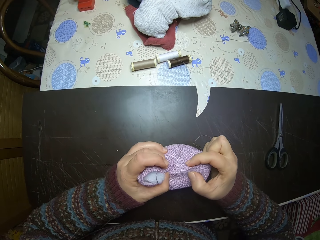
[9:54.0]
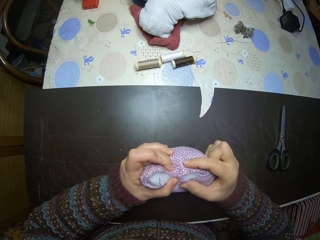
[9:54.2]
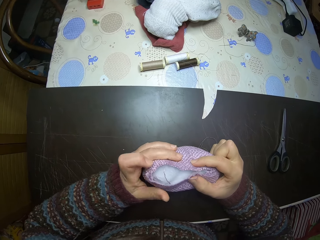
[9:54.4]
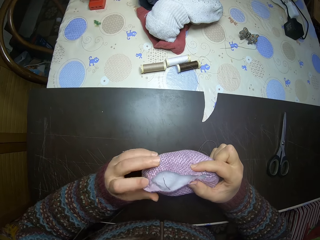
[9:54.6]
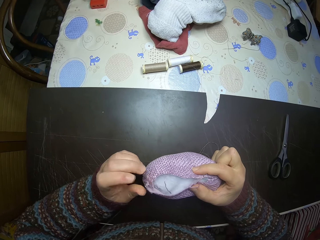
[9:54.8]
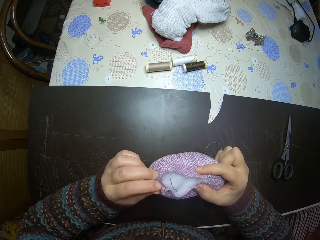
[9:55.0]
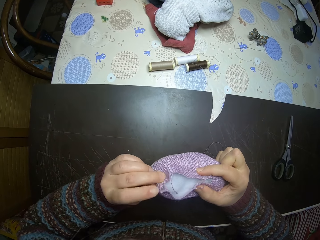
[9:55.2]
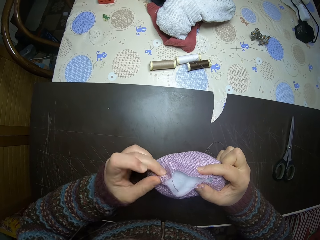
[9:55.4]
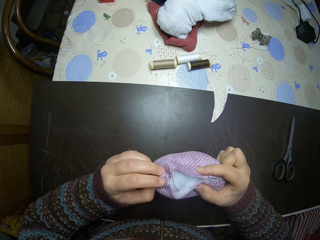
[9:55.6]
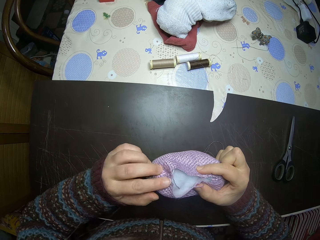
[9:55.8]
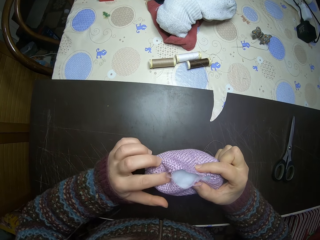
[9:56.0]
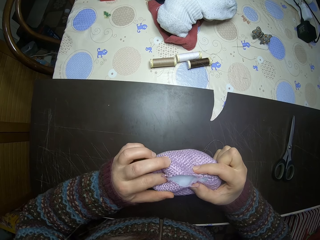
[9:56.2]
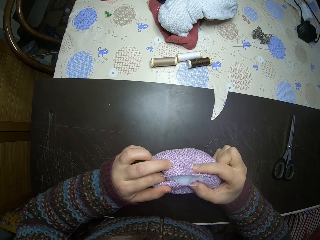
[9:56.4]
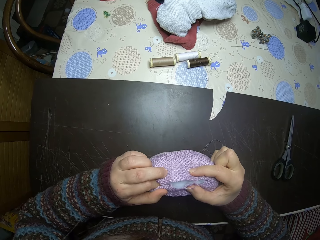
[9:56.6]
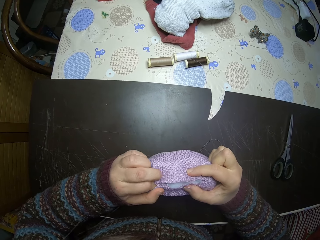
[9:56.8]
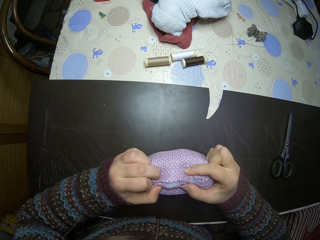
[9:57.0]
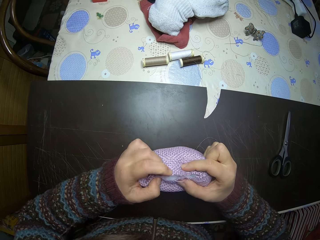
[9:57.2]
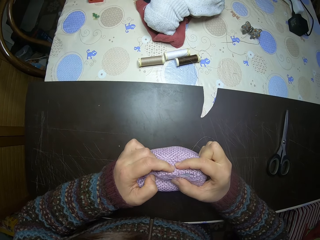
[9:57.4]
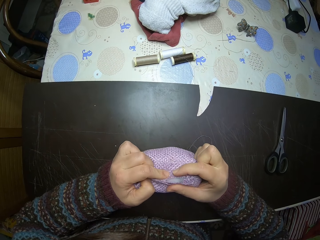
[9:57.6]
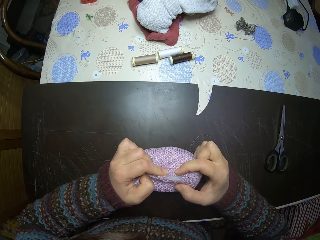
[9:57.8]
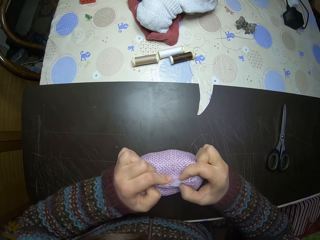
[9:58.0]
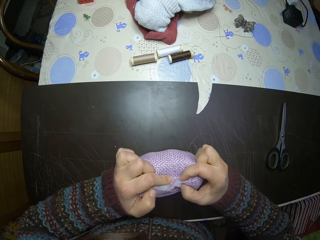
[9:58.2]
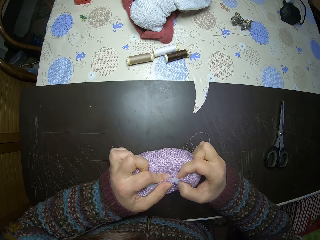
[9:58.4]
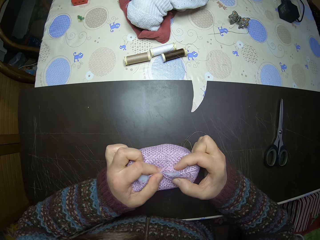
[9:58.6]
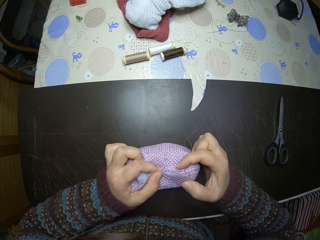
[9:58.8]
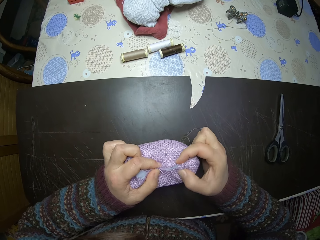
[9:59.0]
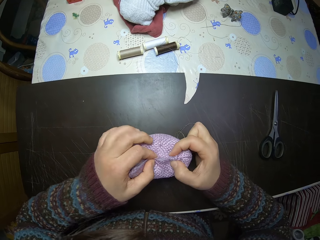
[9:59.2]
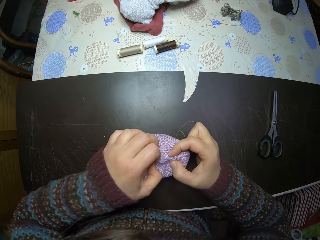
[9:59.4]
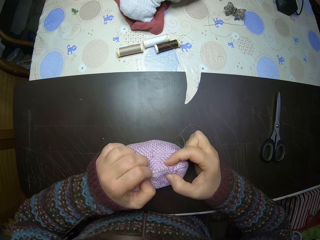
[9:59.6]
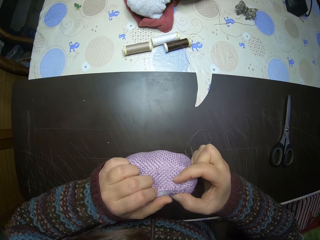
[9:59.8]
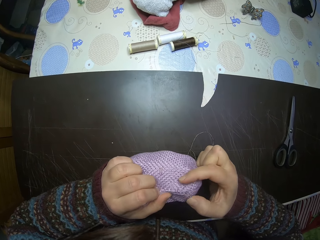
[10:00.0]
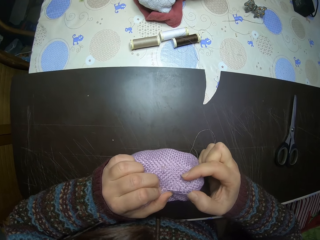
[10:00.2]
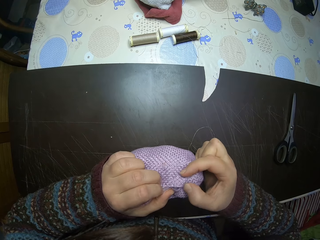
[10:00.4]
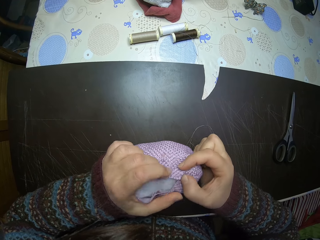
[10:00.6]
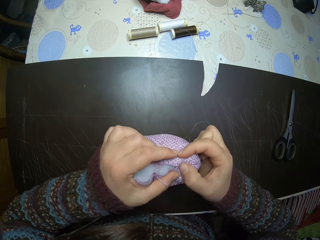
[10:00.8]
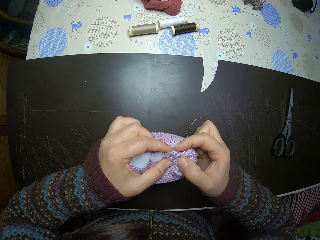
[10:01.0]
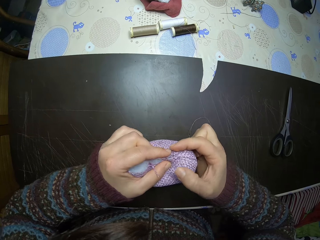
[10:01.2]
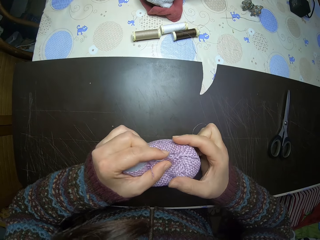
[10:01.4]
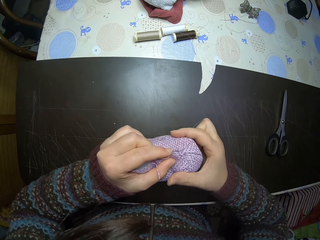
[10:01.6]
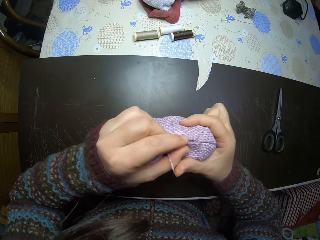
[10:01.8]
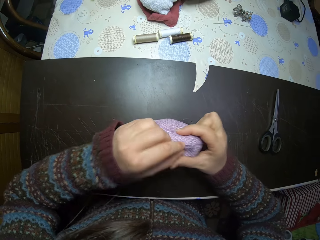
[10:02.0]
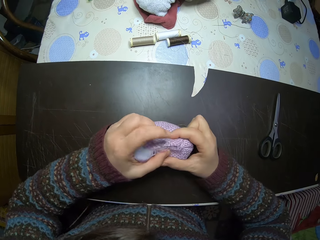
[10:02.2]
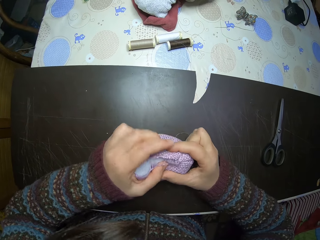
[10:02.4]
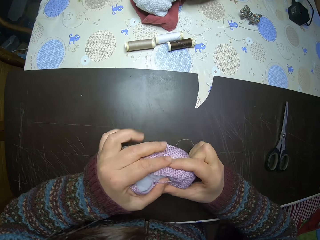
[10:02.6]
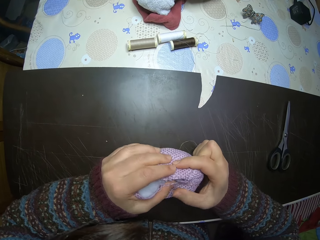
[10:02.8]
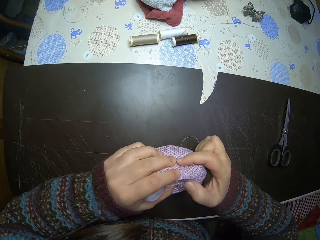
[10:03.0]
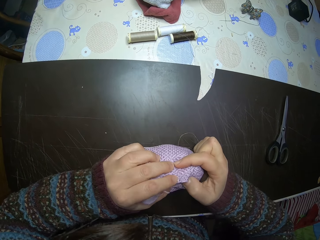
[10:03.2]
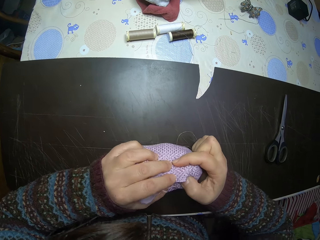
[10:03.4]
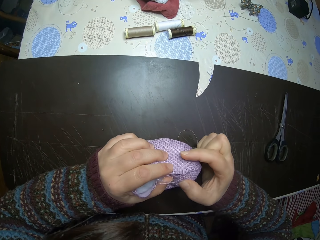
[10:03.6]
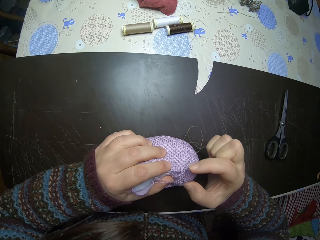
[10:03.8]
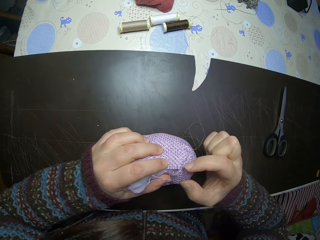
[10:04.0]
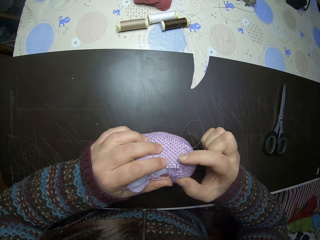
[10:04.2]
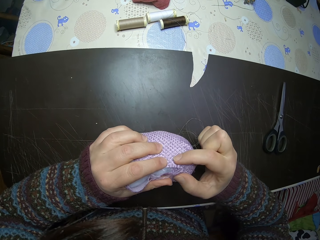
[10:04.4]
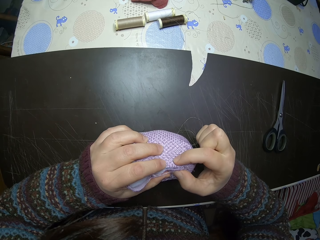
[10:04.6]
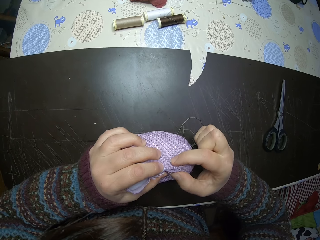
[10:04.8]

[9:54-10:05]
The camera wearer squeezes the decoration.

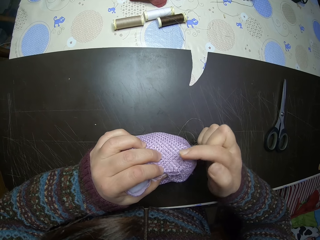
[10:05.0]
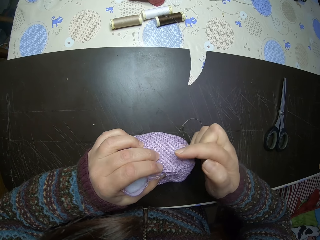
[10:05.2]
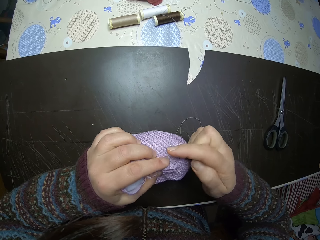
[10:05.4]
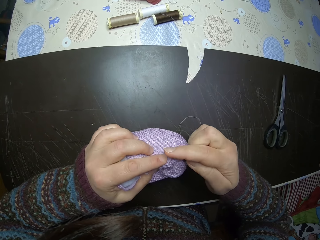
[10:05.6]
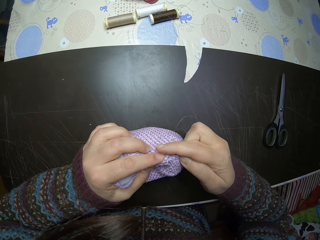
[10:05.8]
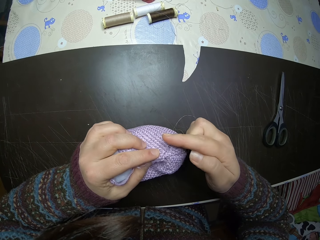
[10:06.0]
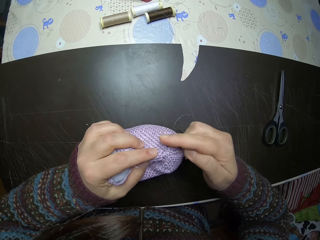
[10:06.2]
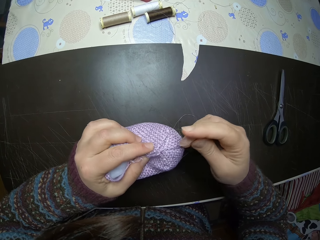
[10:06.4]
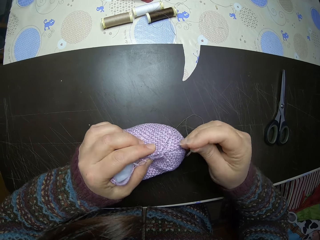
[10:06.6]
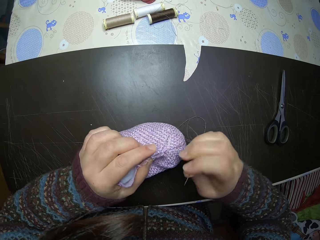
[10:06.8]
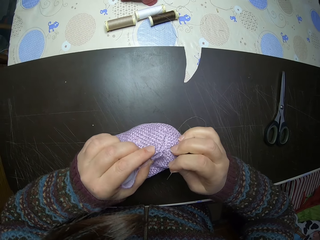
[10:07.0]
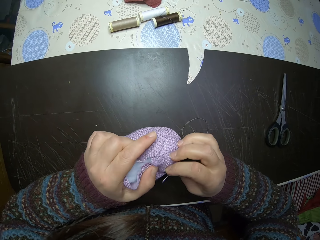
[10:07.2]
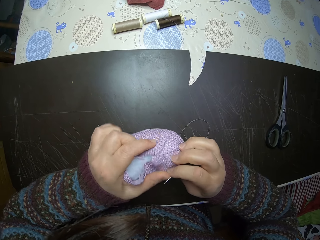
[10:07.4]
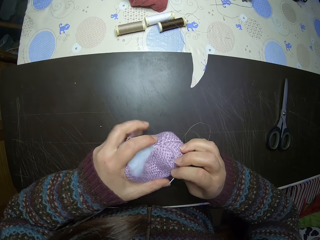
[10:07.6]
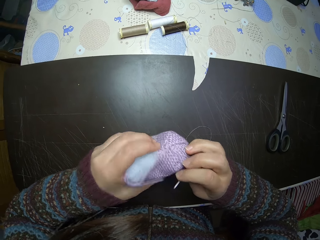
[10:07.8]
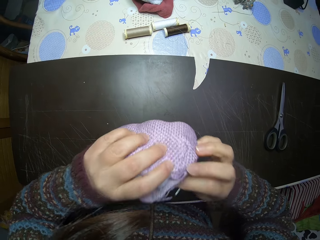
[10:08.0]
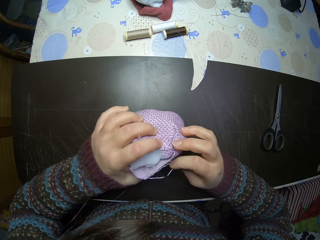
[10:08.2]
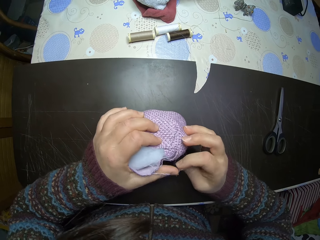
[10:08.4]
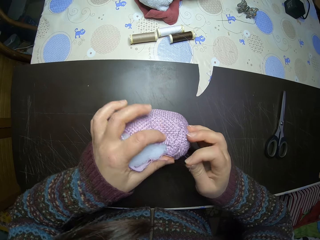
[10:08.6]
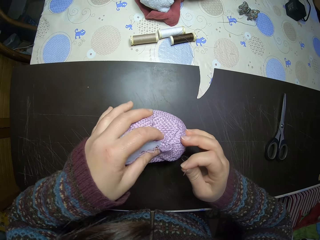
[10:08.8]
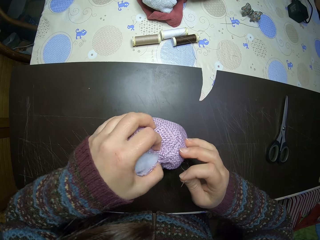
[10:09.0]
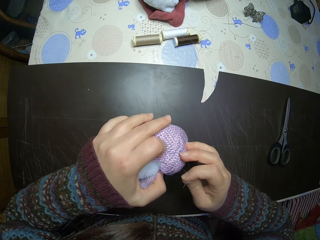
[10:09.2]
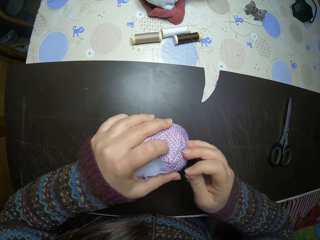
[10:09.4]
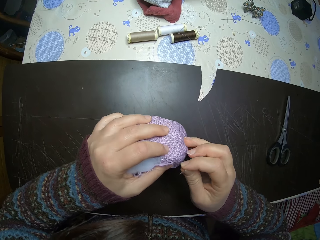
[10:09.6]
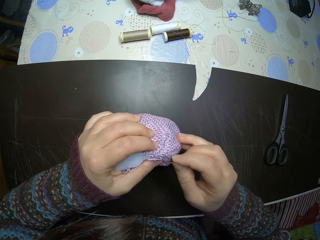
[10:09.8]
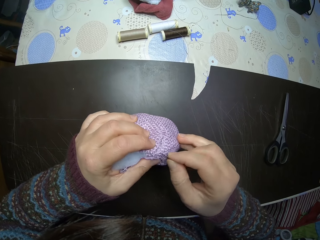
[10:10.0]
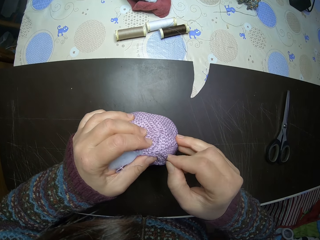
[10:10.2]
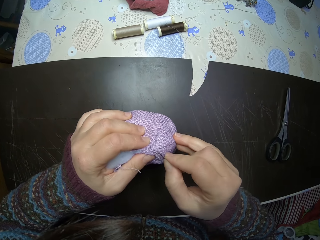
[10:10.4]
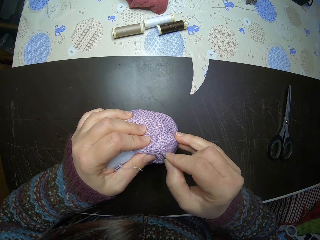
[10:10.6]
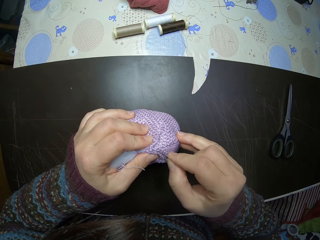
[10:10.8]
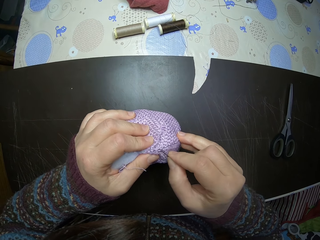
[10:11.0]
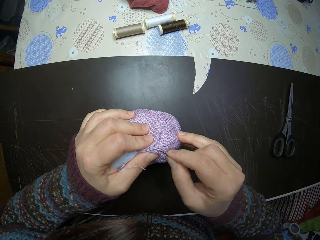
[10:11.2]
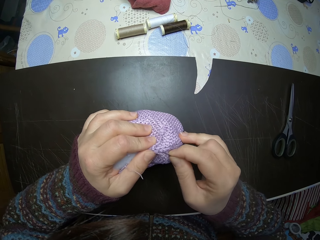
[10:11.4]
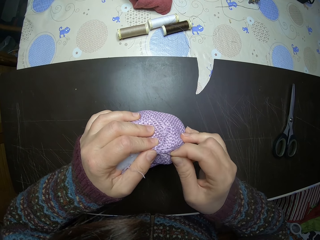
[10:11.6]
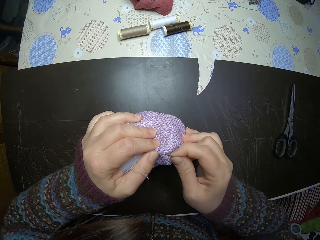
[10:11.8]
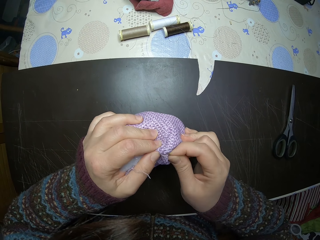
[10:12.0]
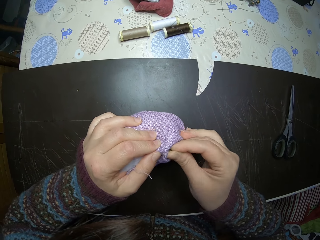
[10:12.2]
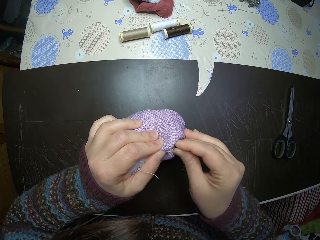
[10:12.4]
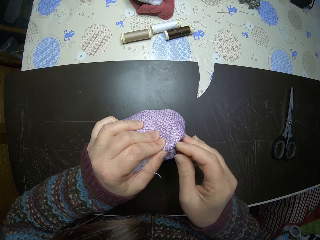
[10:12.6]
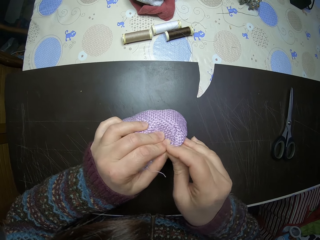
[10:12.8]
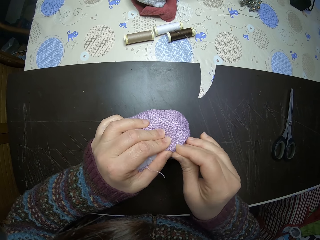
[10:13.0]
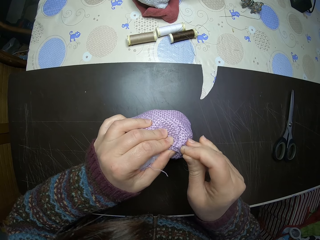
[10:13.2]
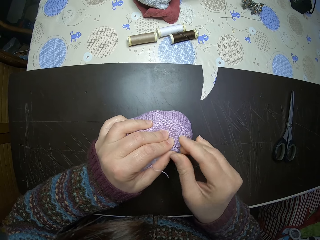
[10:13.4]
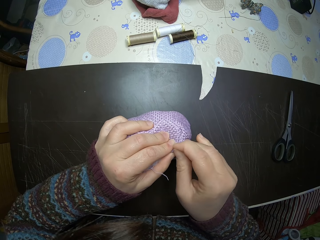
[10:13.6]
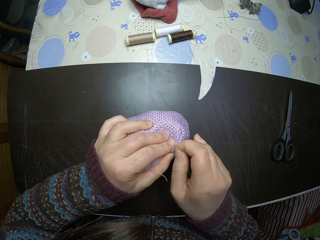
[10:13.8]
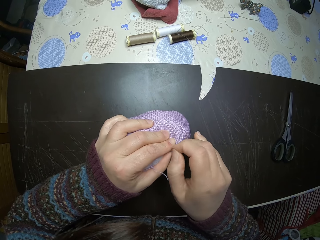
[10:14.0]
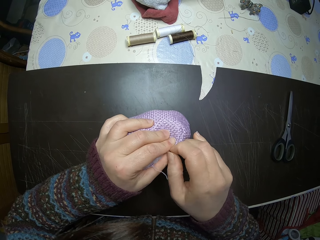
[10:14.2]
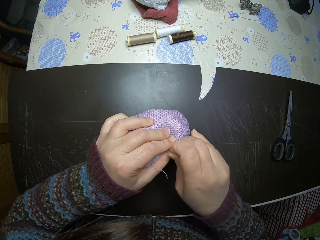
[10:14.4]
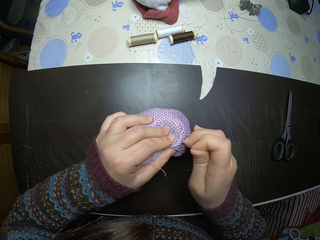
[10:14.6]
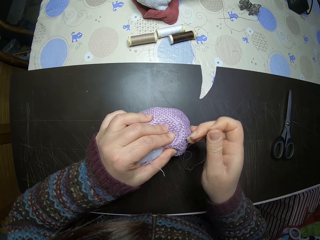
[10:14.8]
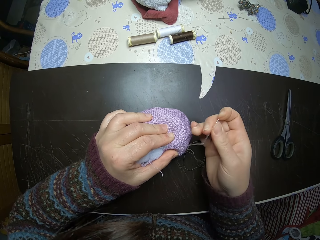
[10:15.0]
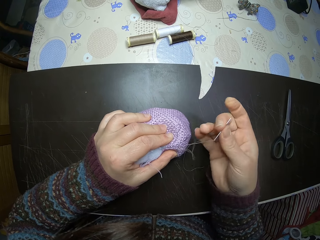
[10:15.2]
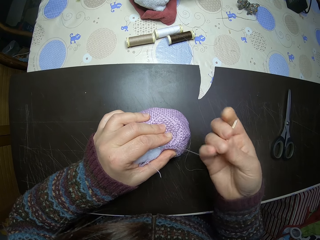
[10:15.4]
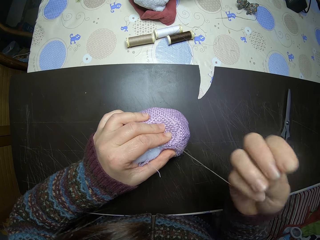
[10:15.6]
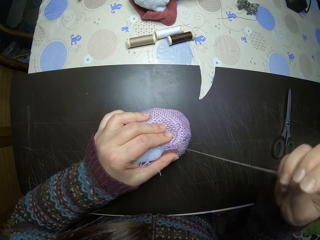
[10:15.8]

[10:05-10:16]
The camera wearer holds the needle. They hold the decoration. They stitch the stuffed fabric.
